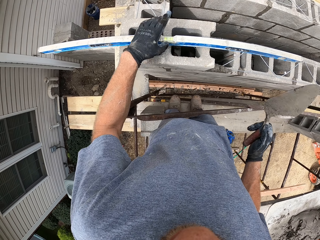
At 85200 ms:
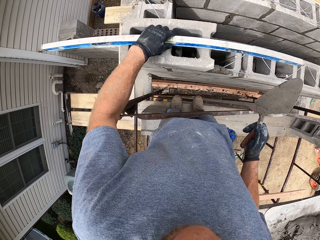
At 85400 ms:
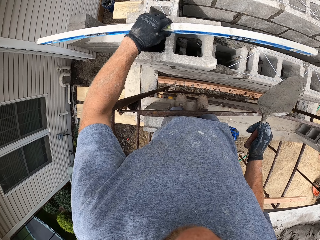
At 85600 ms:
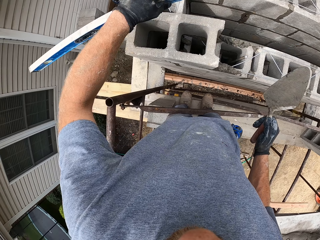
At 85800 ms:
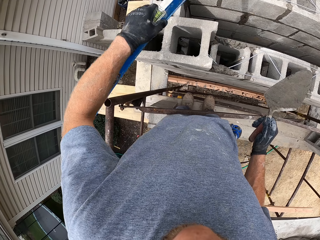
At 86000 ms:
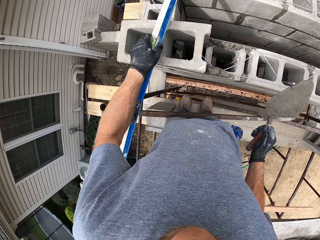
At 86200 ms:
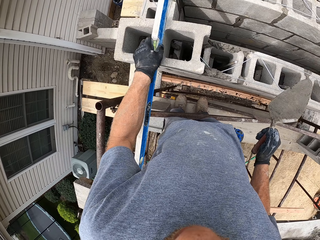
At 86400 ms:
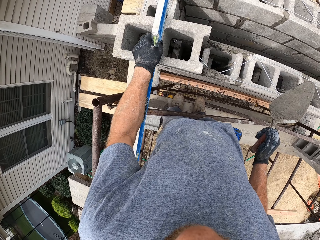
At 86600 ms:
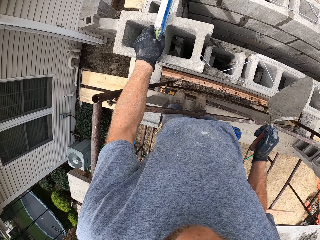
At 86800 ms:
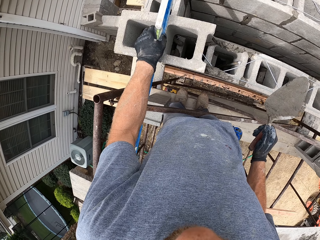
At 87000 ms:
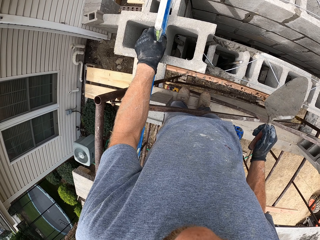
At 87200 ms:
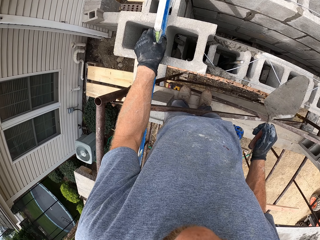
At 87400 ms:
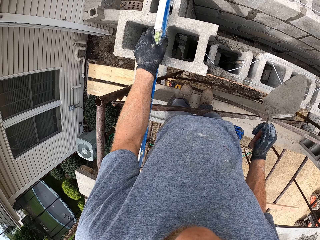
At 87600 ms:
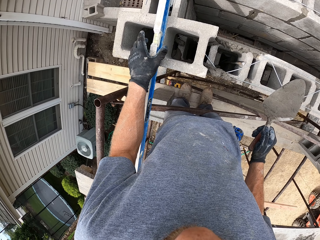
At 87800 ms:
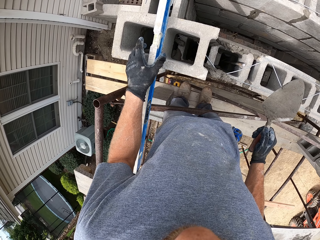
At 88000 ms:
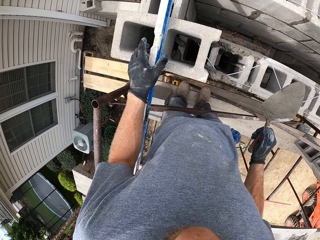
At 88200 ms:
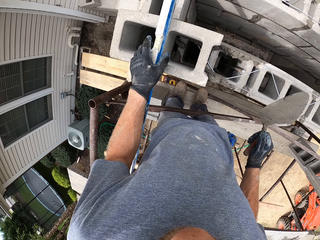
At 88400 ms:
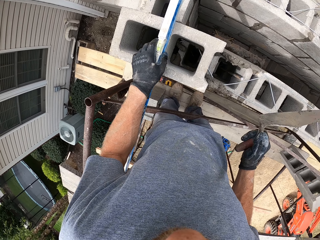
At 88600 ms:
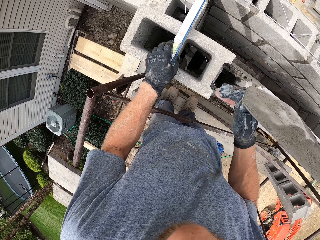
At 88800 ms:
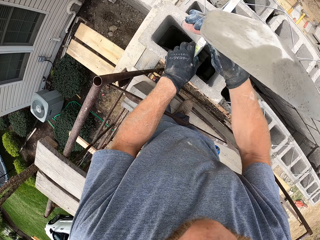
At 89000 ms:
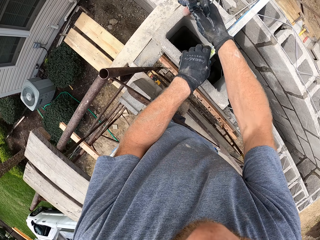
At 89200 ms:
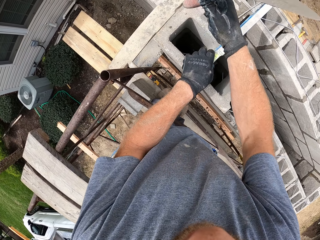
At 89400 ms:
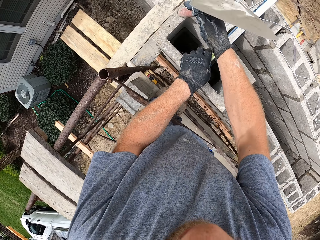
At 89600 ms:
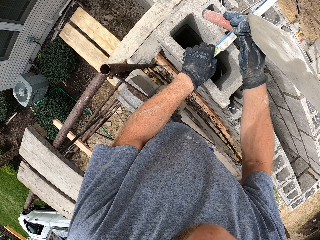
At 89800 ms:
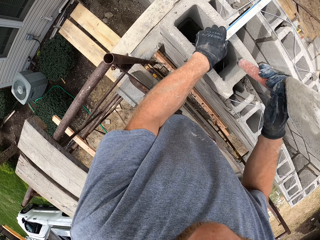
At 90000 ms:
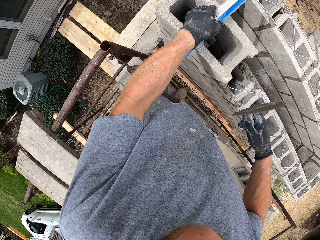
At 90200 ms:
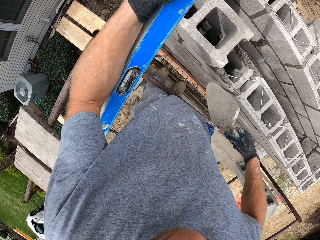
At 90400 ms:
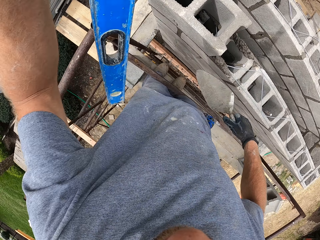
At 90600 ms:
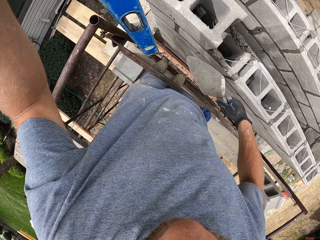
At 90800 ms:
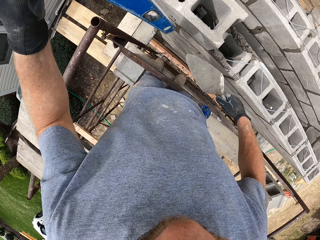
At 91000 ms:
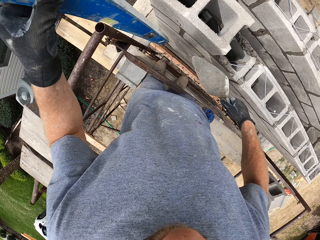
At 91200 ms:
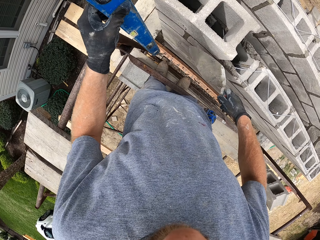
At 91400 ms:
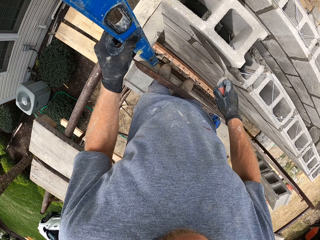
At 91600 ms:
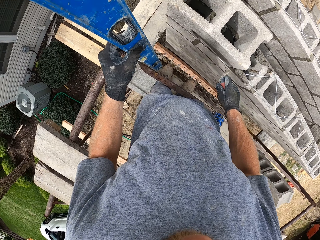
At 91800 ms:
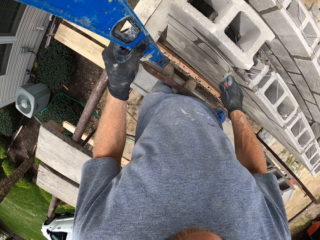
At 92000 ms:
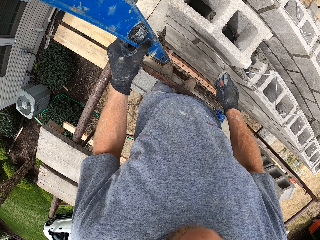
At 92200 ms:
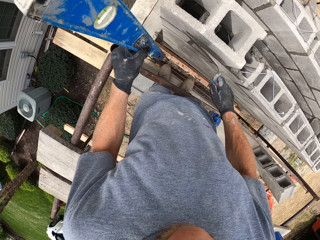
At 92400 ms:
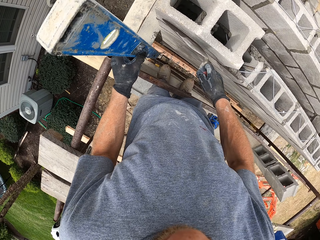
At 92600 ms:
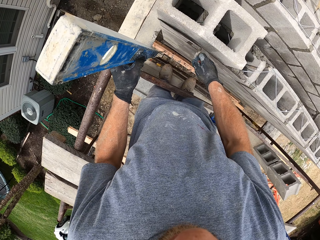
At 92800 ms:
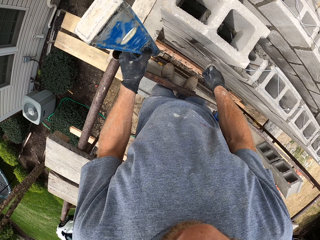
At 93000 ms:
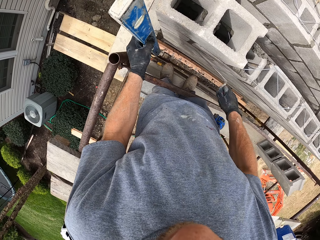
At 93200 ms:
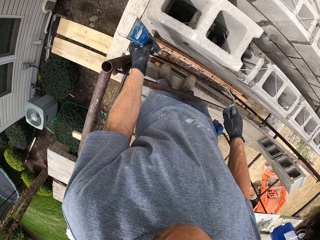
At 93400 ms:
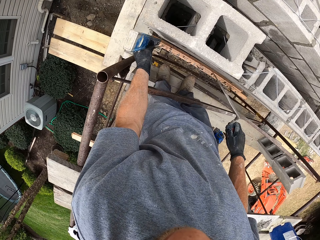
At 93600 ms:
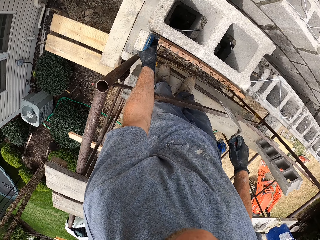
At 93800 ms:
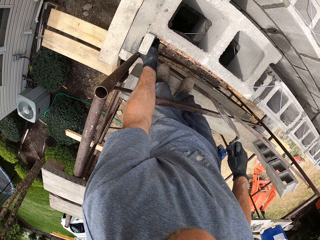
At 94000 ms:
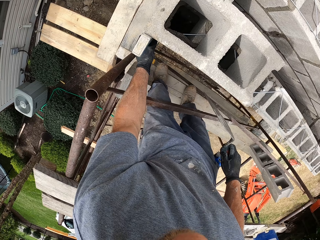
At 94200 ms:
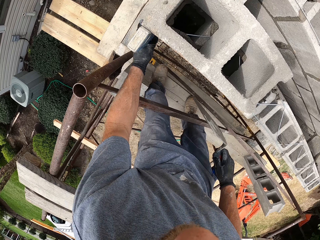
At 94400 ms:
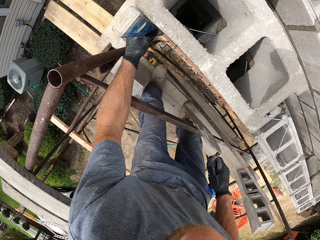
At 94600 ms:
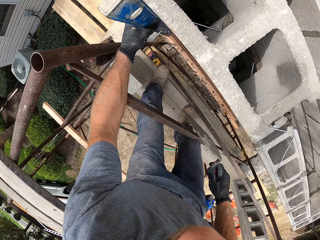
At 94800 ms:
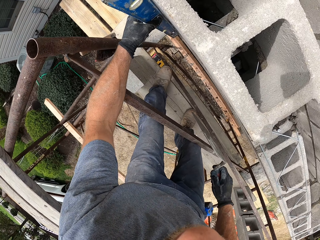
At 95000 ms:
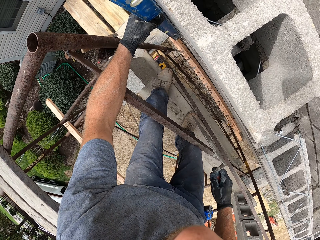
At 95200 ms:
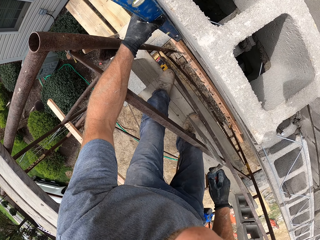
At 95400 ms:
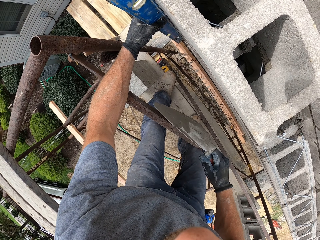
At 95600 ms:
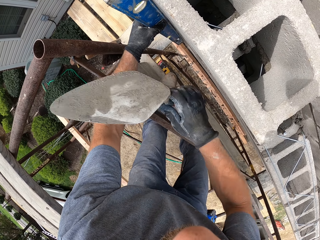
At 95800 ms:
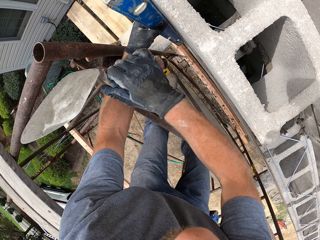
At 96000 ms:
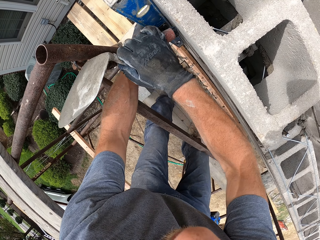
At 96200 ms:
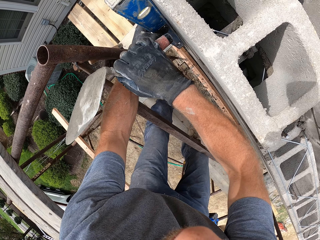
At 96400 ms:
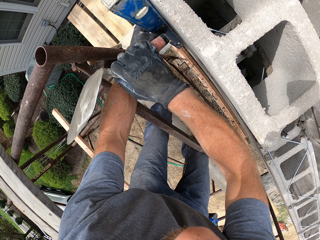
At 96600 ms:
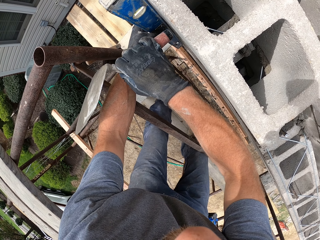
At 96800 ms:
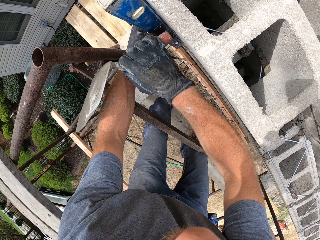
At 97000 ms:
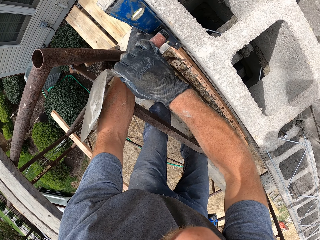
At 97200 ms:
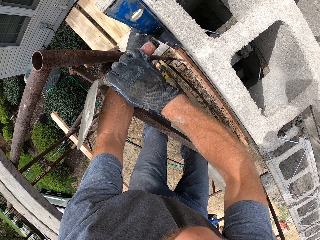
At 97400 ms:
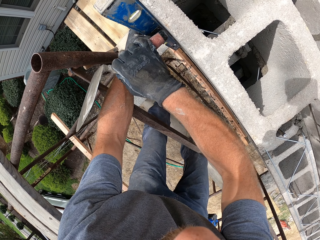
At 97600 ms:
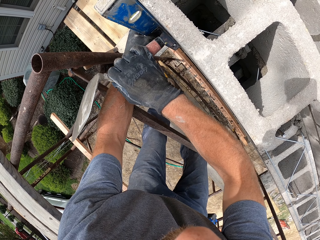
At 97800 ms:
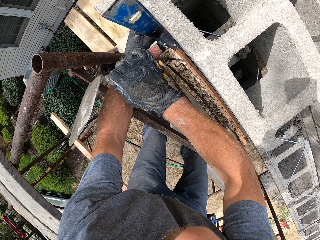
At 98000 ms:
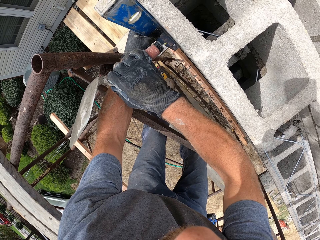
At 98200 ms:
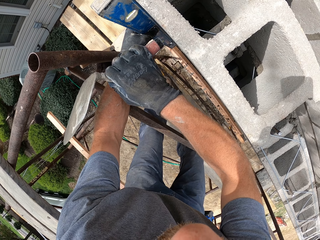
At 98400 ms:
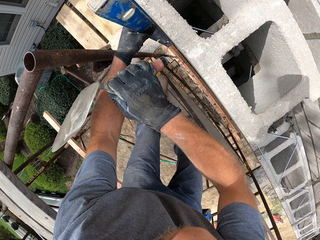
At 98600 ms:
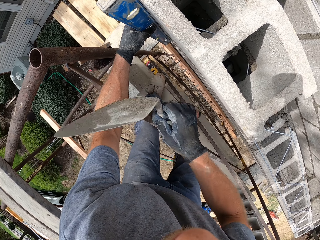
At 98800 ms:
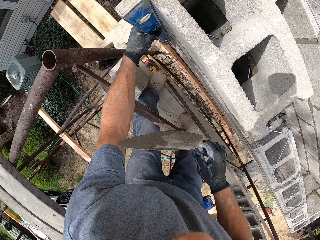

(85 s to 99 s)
The camera wearer picks up the spirit level again. They place the spirit level vertically on the bricks. They hit the end of the trowel on the brick. They lift the spirit level. They scrape dirt from the bricks with the trowel. They position the spirit level to the side of the bricks. They hit the end of the trowel to the side of the bricks.

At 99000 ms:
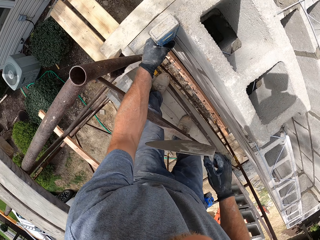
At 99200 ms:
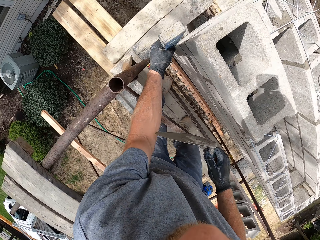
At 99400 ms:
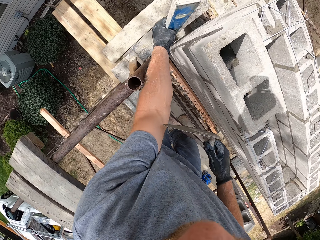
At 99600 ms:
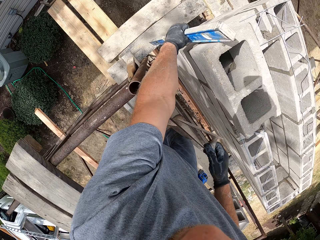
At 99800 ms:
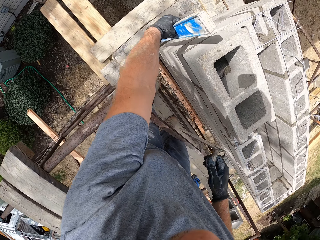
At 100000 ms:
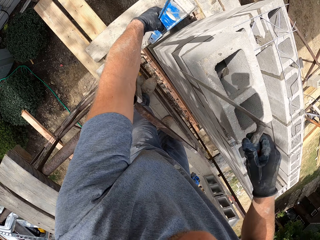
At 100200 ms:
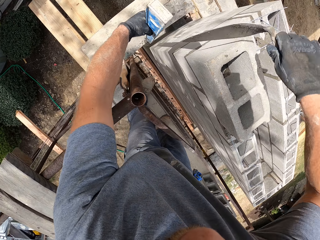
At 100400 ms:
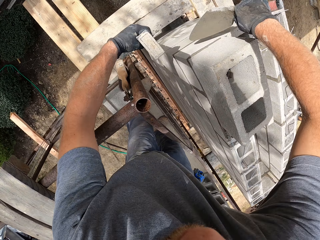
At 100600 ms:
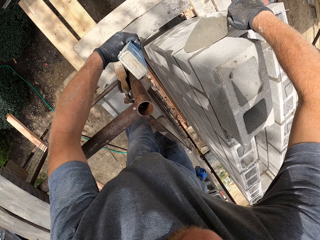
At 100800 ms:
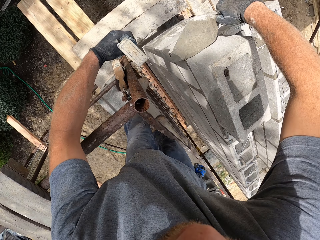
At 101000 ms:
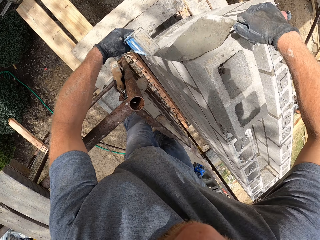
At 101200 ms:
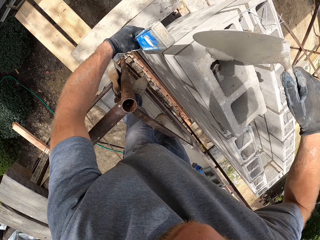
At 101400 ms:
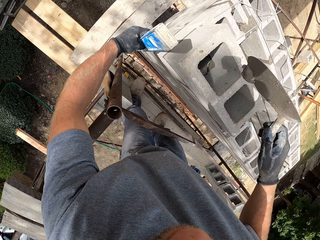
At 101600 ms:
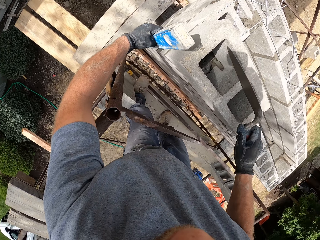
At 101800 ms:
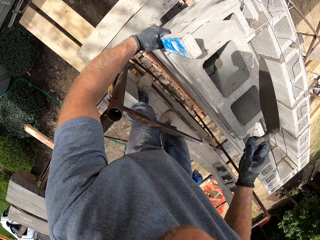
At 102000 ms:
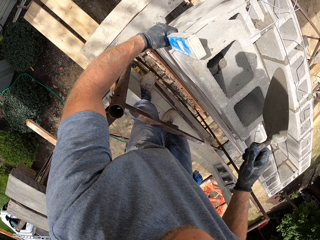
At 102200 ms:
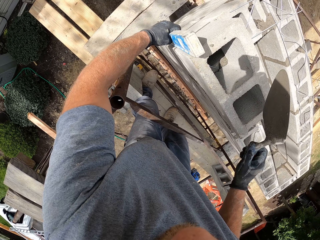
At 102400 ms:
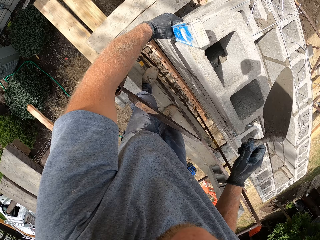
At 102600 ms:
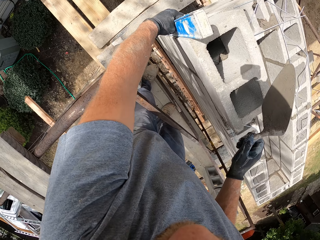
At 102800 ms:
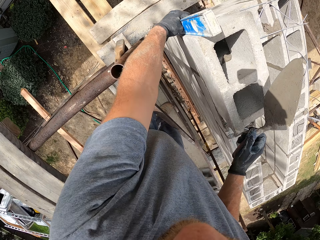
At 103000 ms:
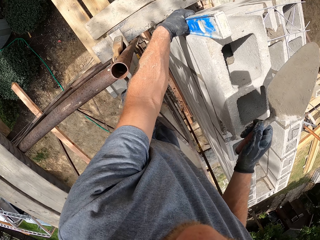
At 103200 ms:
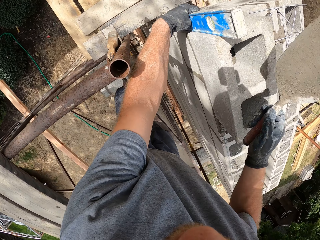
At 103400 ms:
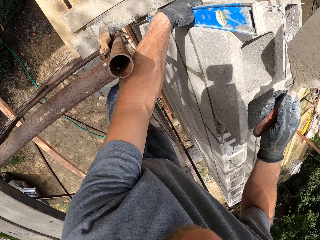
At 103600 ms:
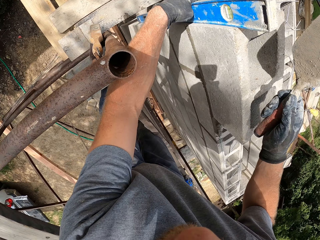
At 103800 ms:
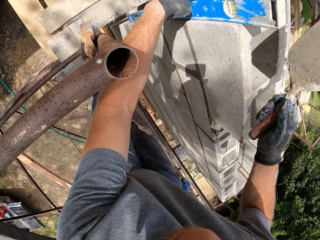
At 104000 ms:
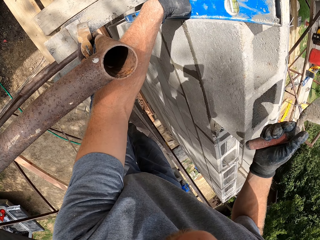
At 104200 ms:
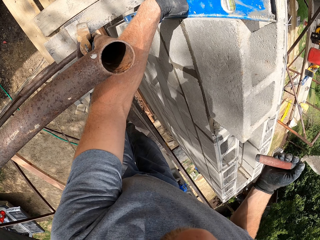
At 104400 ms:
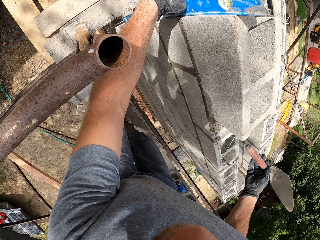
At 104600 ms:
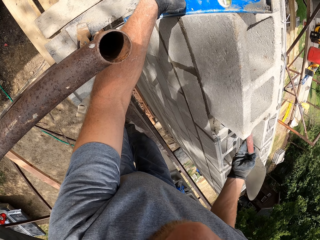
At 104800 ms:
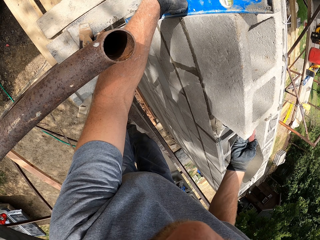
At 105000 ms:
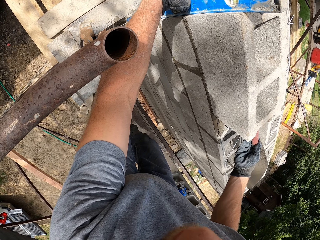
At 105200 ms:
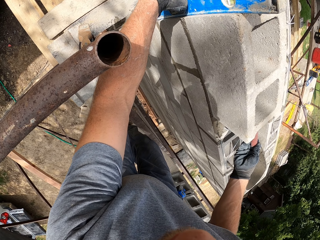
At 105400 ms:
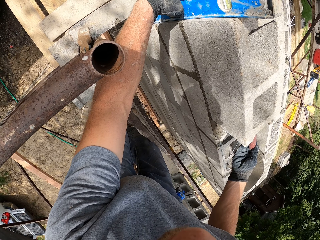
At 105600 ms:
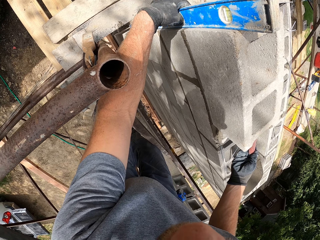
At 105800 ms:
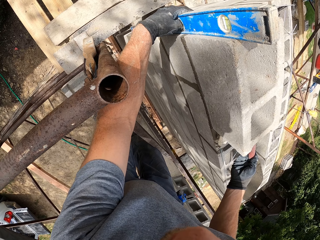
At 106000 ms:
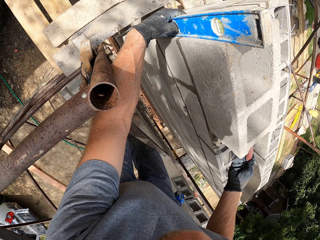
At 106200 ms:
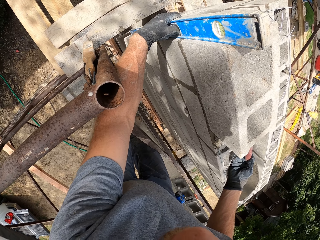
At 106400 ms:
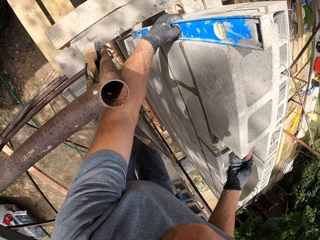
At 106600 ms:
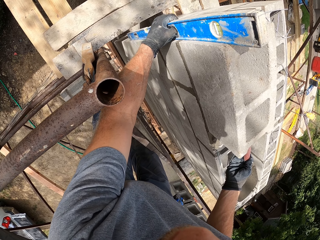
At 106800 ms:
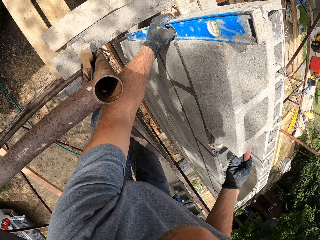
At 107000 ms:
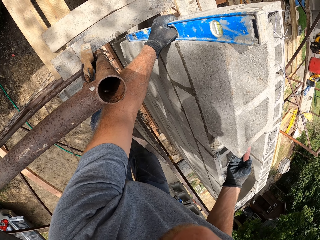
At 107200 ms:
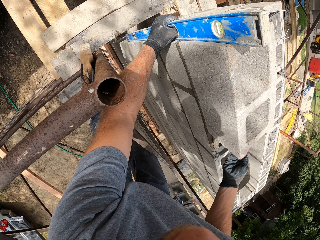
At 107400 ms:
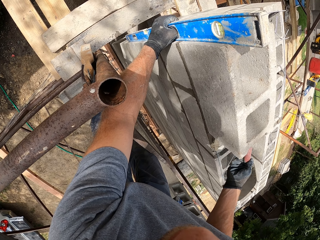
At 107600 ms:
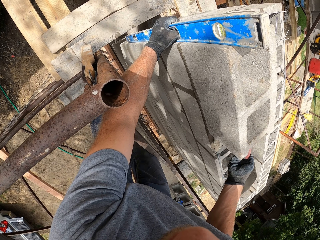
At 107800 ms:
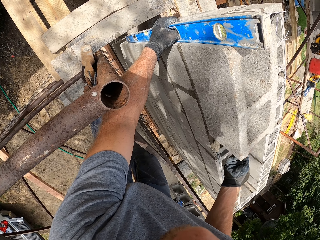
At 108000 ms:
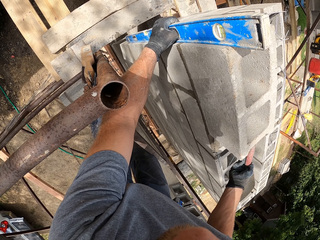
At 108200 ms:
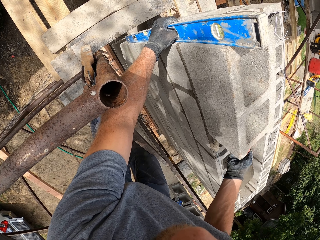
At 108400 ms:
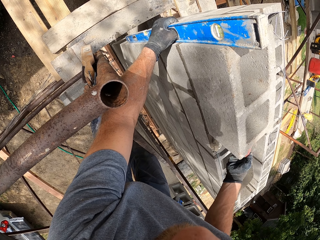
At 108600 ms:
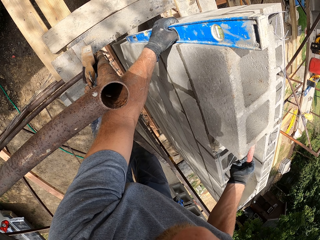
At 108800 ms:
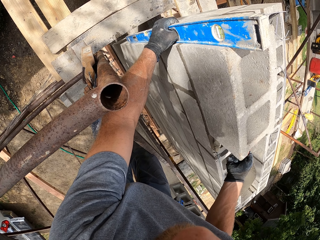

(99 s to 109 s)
The camera wearer moves the spirit level to the other side of the brick. They scrape cement mortar from the brick with the trowel. They drop the cement mortar into the brick. They position the spirit level to the side of the brick. They hit the end of the trowel to the side of the brick.
